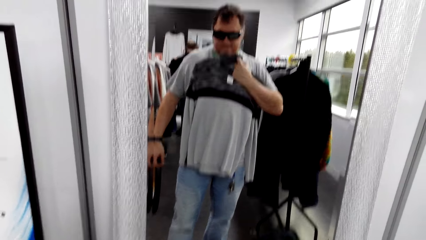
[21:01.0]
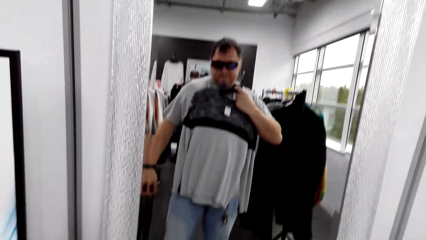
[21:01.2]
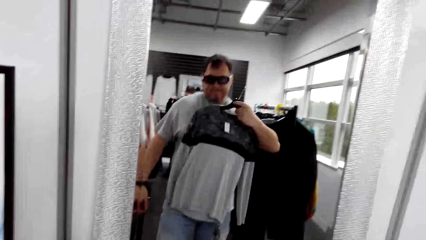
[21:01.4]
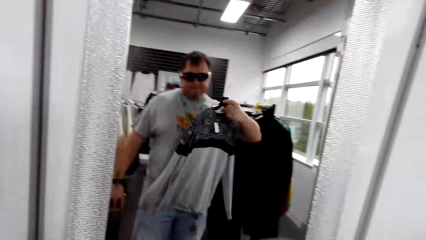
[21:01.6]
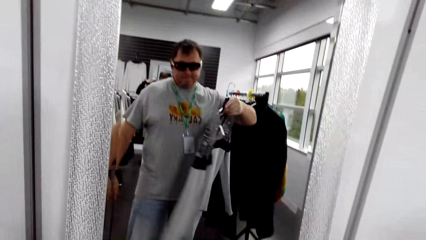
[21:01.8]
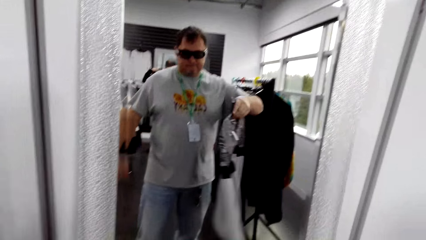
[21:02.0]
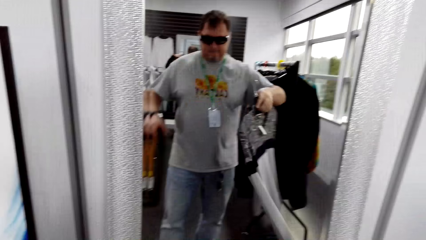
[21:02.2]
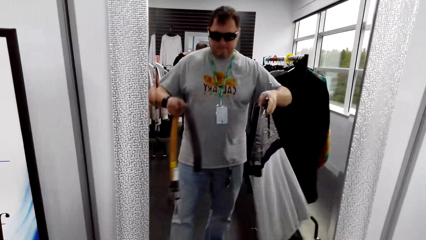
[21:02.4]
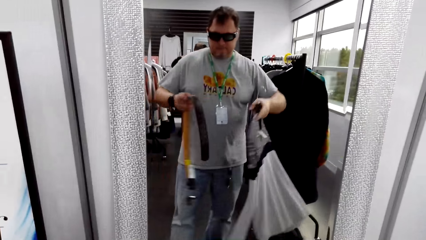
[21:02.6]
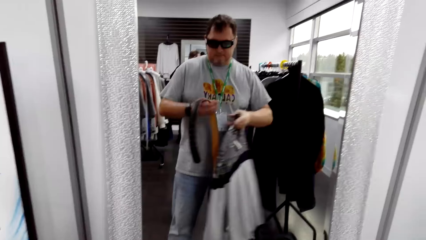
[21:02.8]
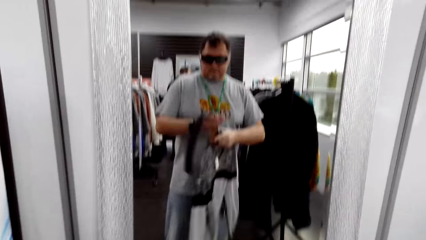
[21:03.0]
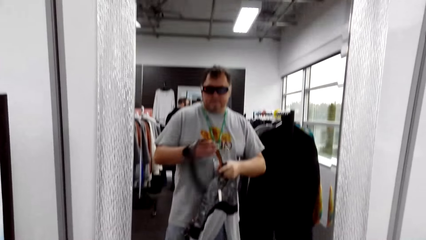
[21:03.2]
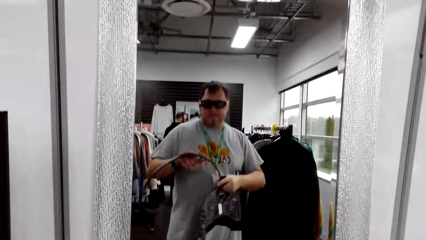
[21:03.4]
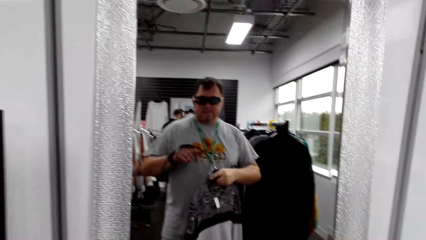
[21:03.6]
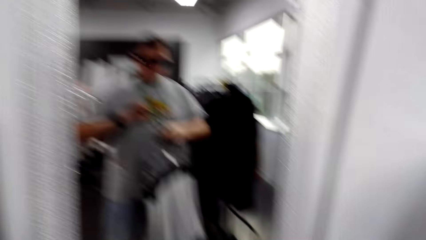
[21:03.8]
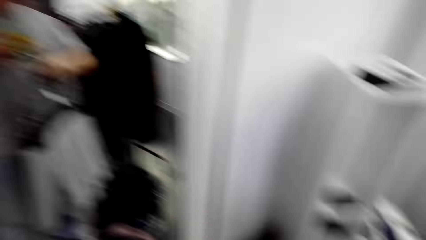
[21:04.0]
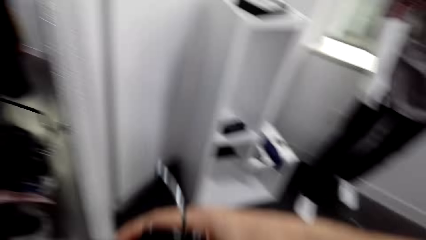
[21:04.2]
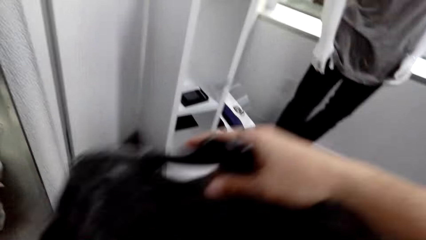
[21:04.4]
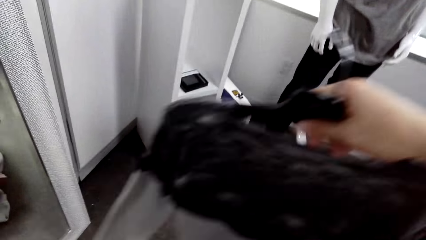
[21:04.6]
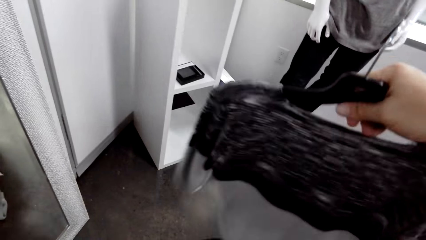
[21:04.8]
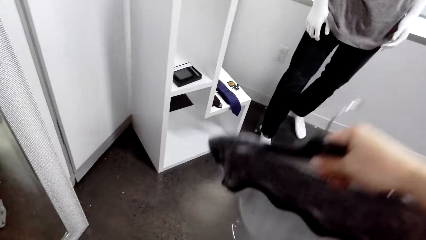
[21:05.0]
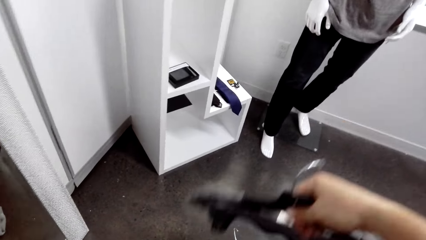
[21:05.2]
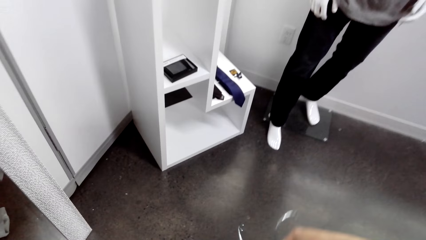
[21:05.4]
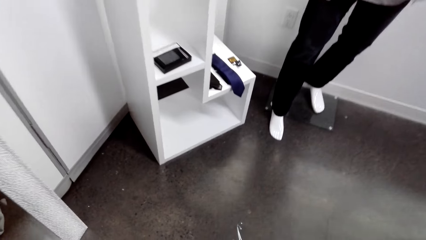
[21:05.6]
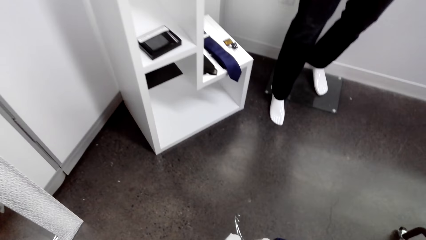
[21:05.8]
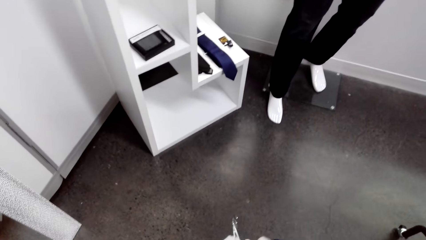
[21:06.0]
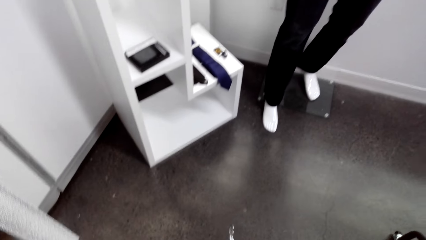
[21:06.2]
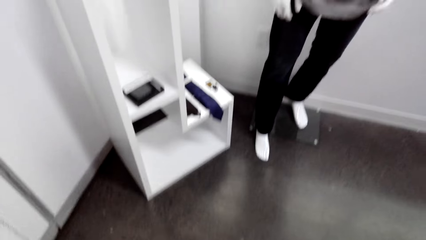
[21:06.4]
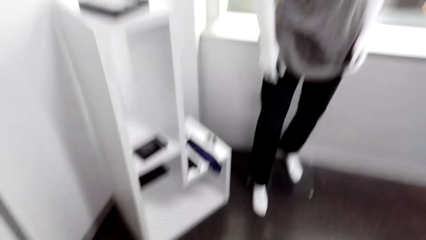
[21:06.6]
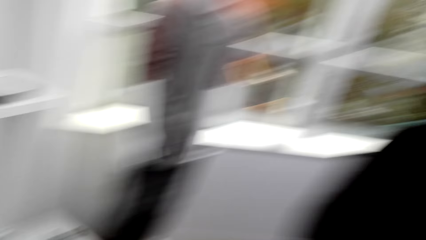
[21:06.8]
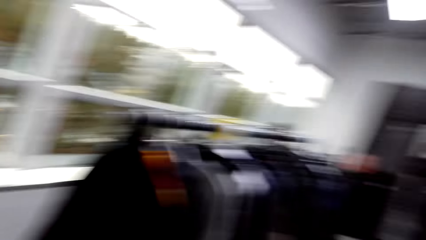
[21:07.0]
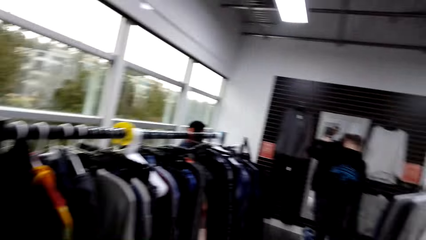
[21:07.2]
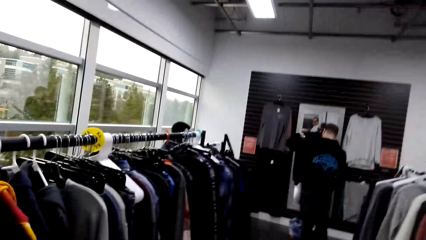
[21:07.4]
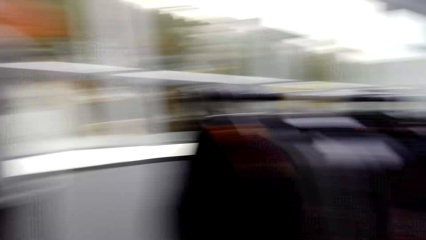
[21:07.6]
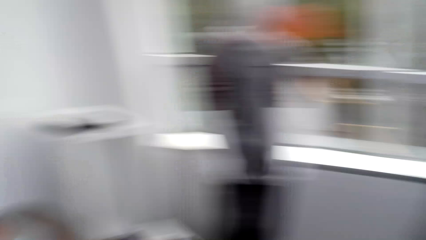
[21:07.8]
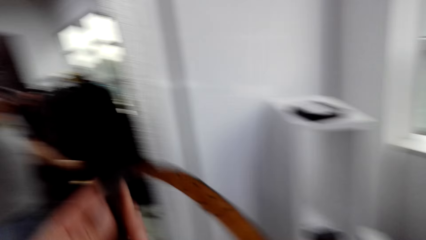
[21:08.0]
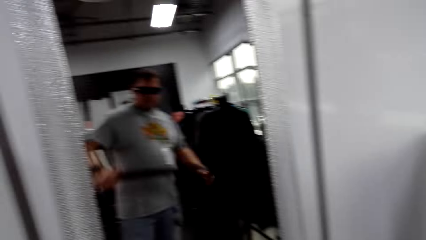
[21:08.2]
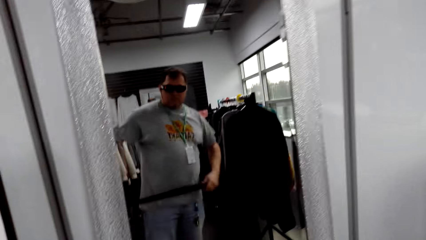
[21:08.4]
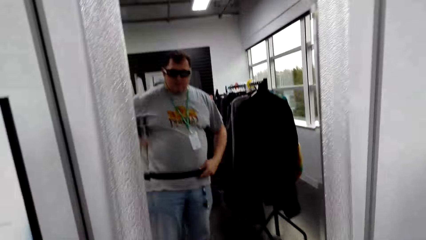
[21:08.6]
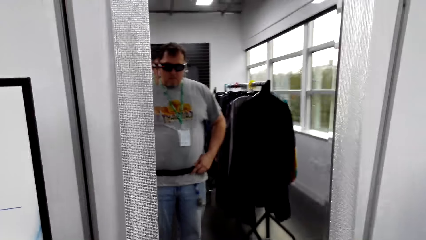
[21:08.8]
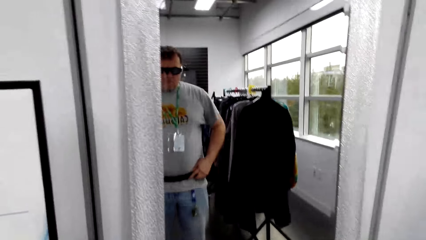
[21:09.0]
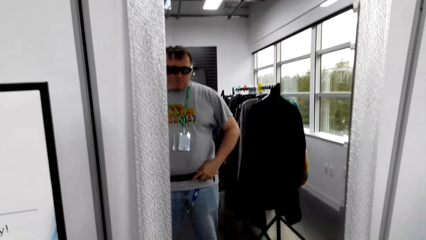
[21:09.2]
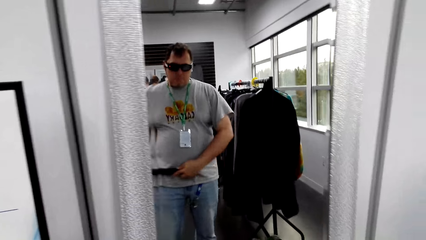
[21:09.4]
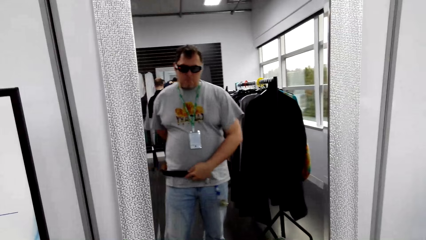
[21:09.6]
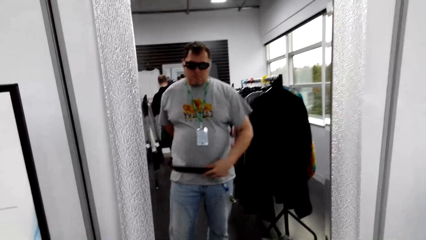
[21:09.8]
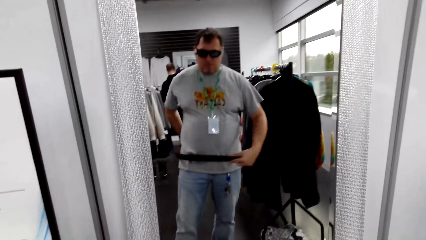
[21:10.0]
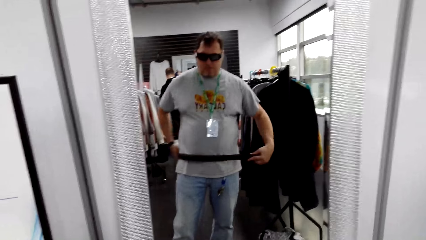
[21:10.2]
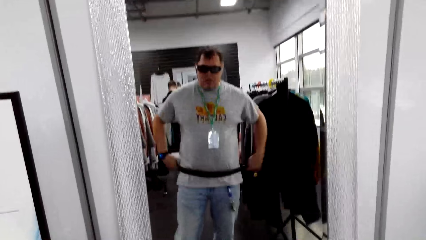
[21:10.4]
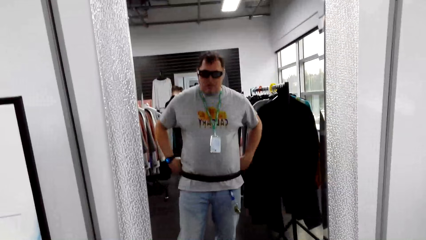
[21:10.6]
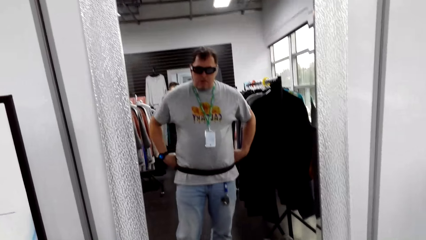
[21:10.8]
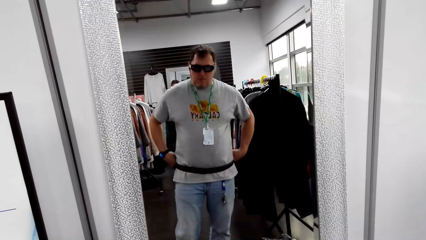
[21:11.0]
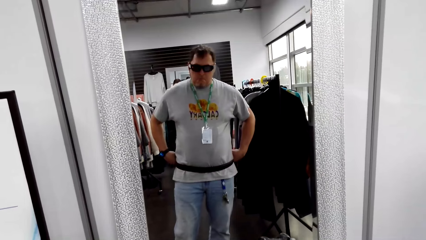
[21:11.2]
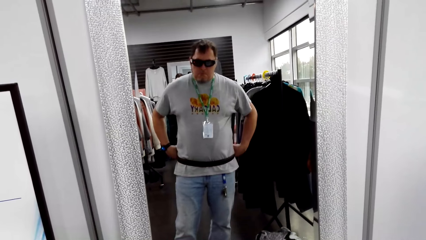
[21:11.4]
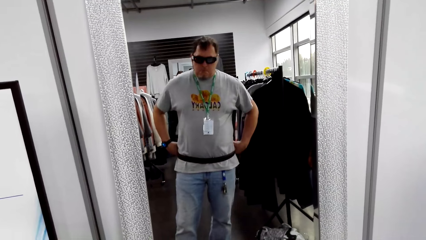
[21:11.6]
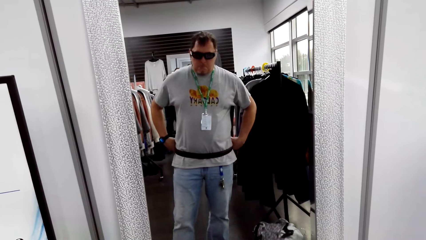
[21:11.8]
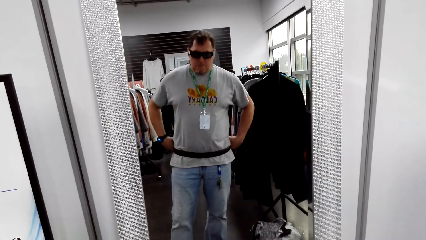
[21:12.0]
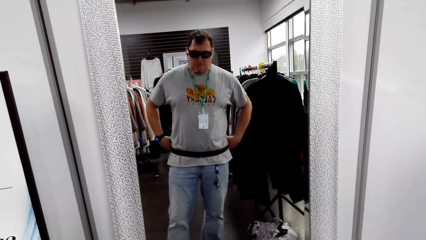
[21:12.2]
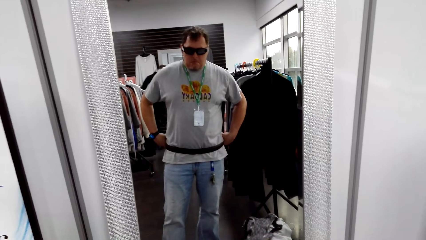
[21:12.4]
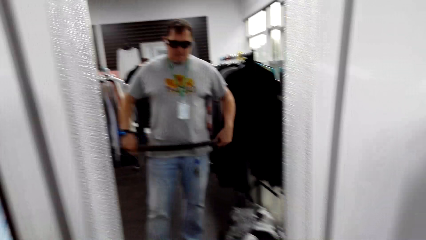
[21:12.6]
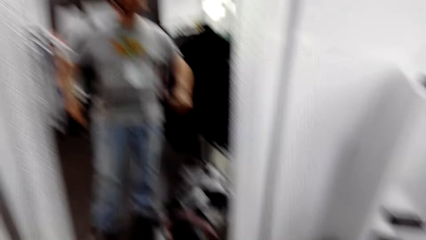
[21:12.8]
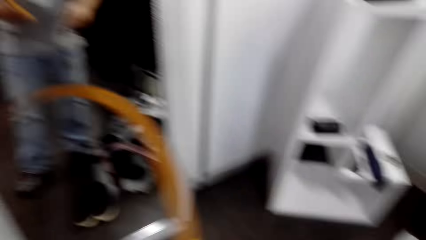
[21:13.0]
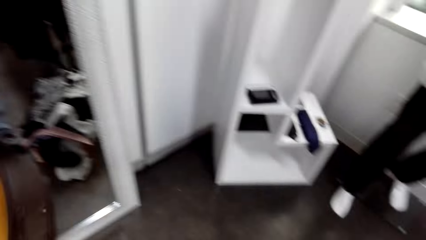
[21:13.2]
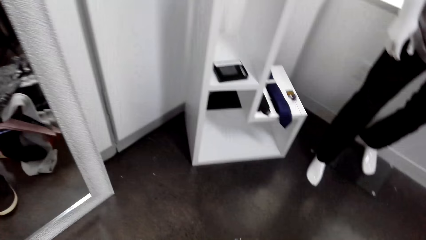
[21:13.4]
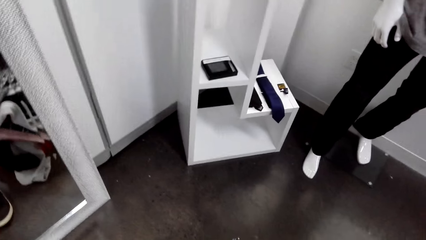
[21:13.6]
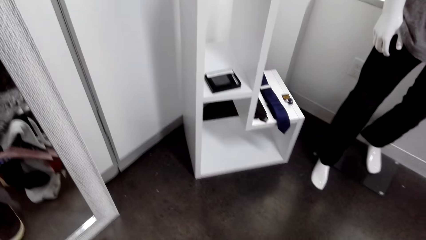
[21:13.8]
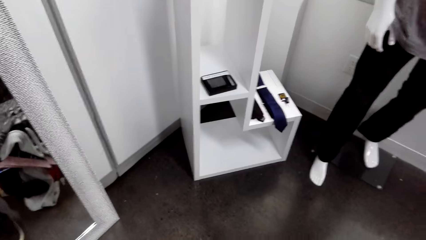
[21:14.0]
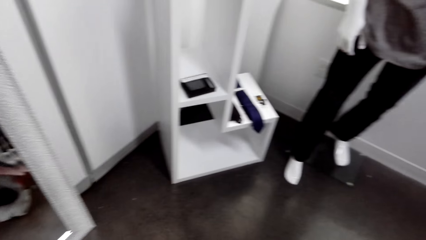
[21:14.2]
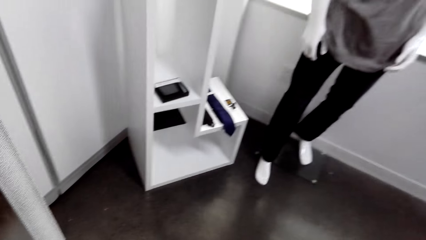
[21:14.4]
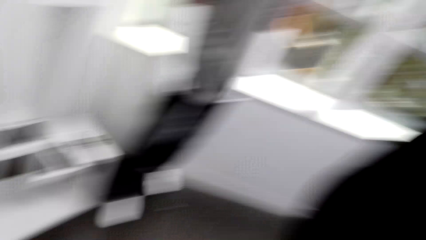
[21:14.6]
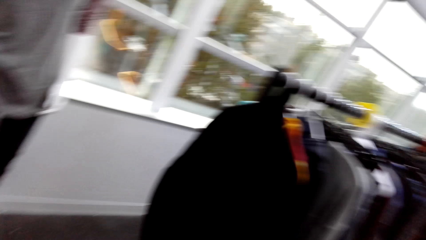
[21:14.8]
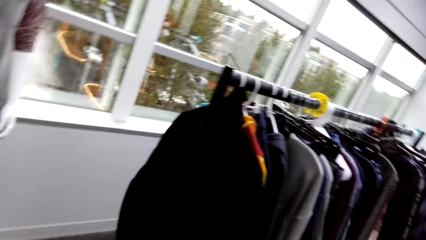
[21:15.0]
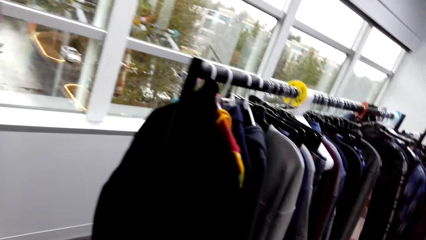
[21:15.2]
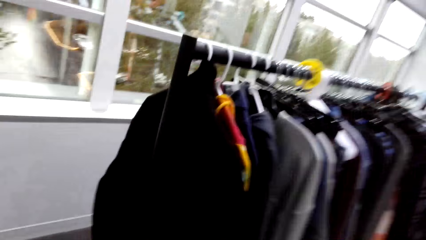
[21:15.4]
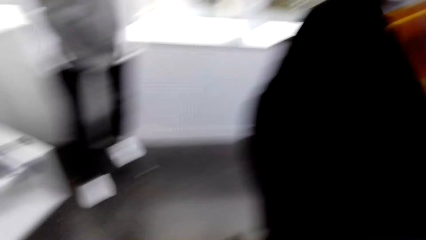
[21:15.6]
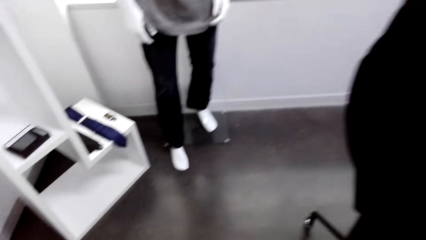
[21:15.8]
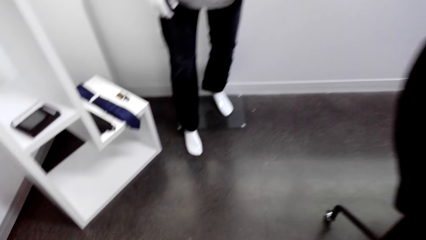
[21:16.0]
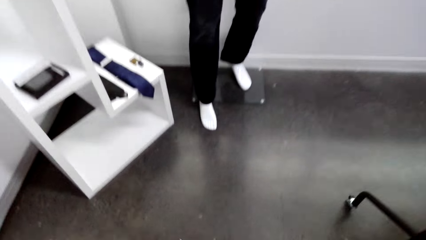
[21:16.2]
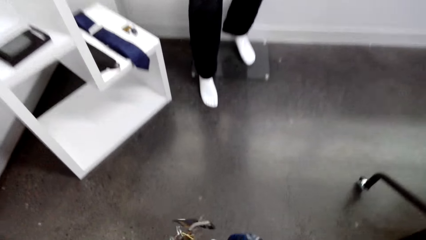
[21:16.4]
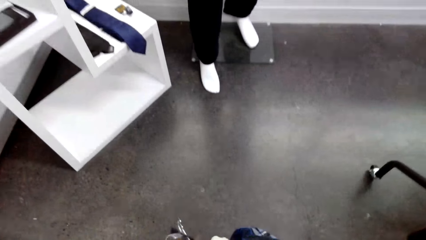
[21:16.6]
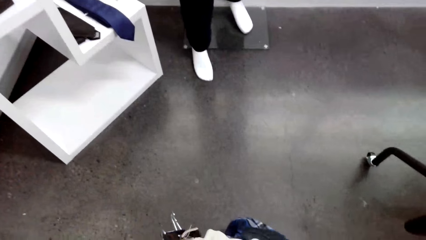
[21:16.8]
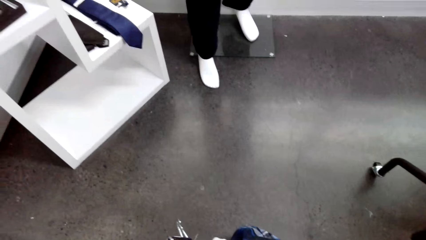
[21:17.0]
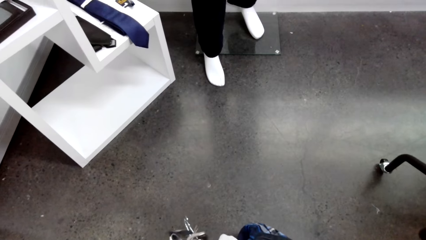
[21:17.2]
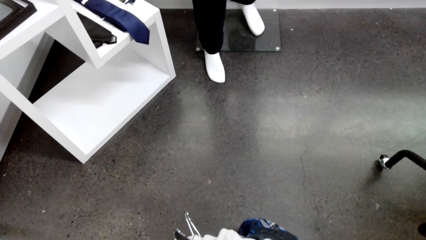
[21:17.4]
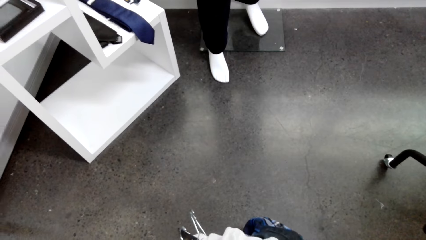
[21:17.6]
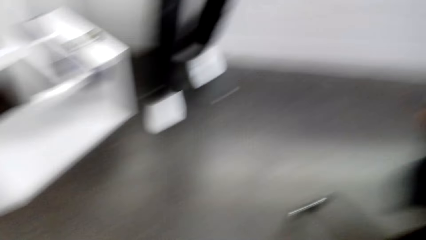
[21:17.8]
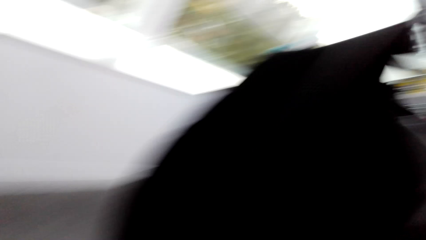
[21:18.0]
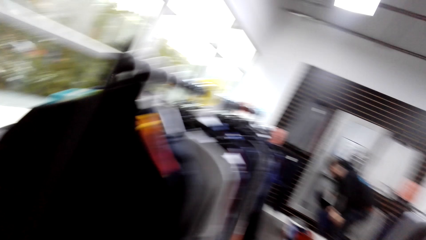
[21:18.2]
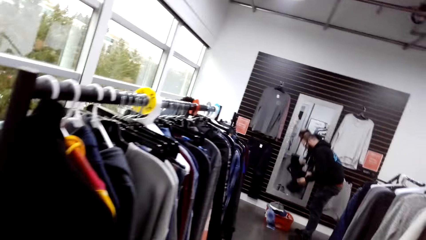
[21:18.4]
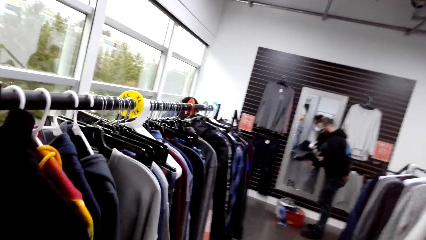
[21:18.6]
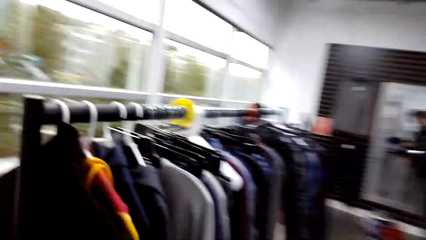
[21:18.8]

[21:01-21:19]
The camera wearer puts the t-shirt in the tray. He walks in the room. He puts the belt on his waist. He walks in the room. He puts the belt in the tray.
